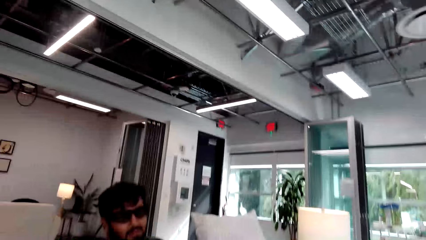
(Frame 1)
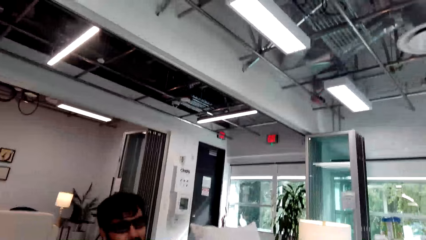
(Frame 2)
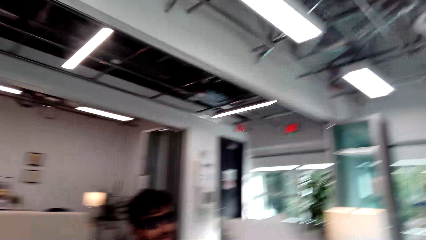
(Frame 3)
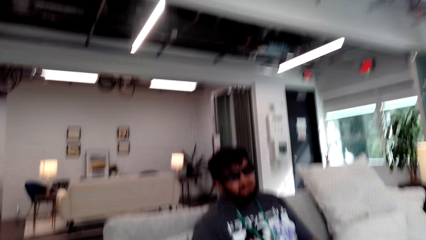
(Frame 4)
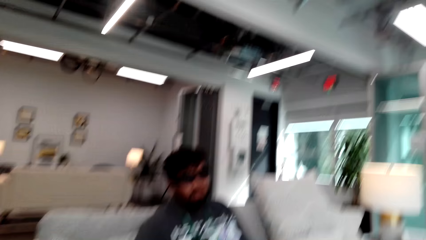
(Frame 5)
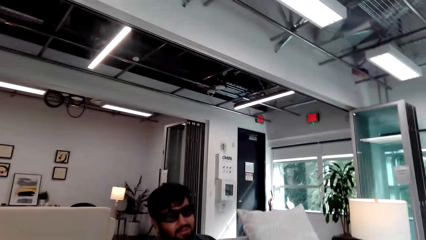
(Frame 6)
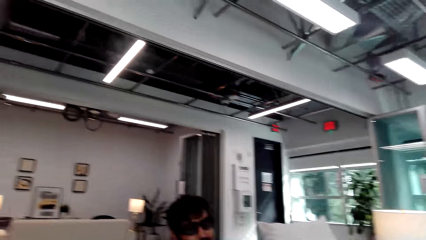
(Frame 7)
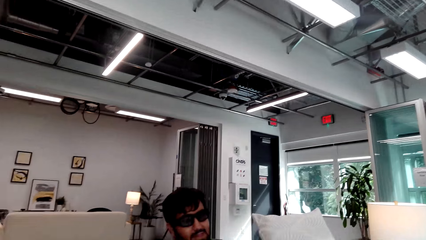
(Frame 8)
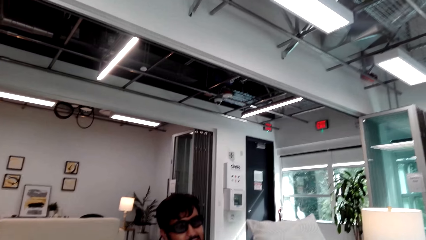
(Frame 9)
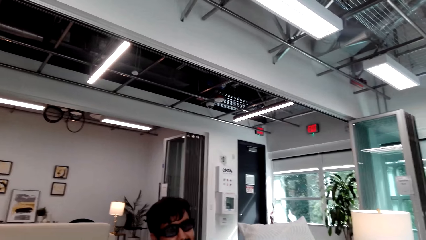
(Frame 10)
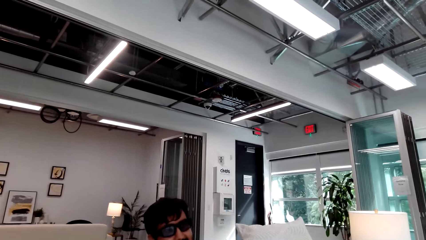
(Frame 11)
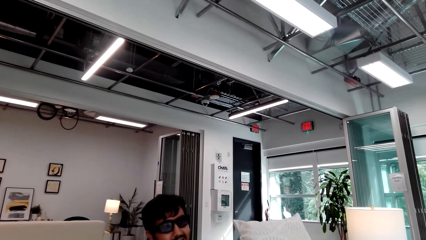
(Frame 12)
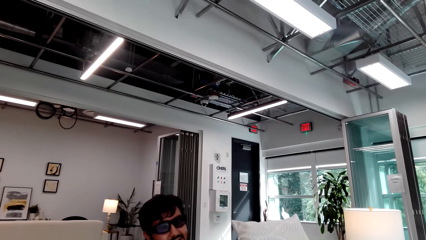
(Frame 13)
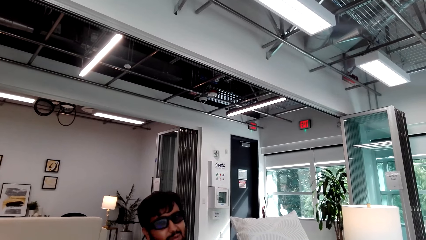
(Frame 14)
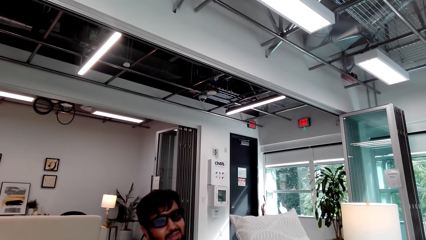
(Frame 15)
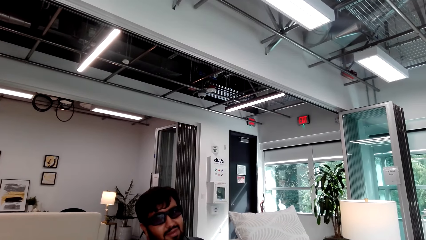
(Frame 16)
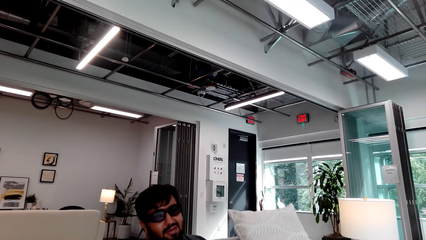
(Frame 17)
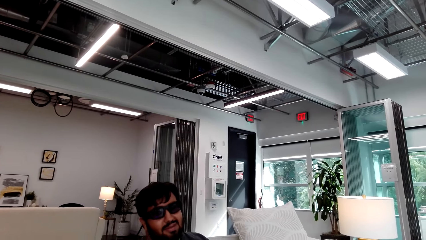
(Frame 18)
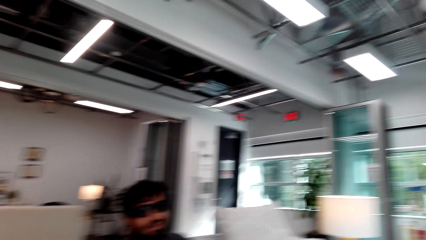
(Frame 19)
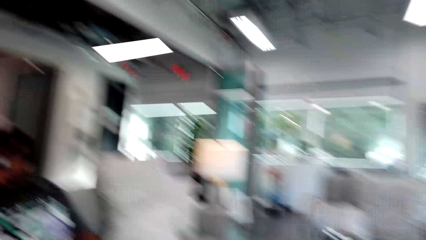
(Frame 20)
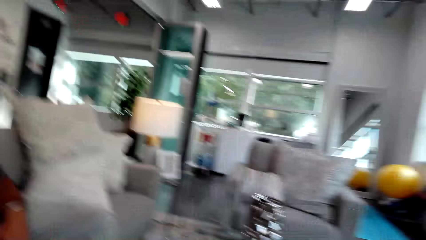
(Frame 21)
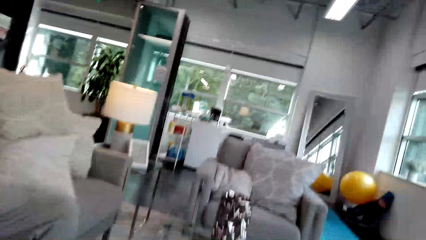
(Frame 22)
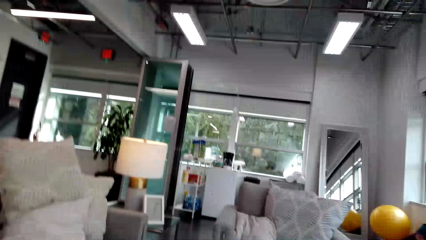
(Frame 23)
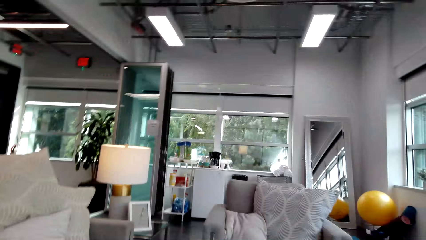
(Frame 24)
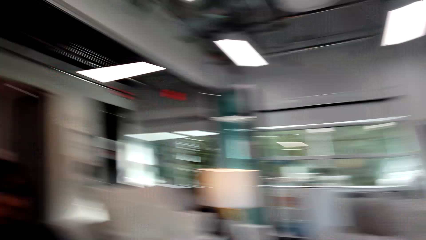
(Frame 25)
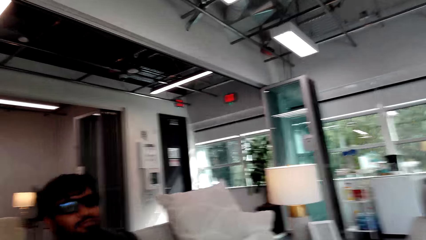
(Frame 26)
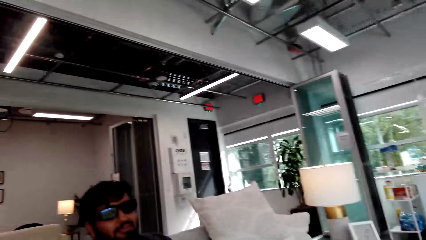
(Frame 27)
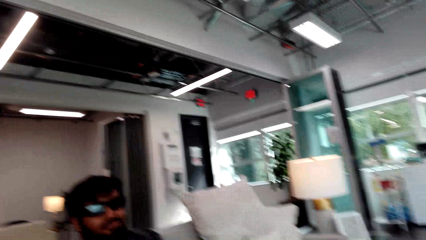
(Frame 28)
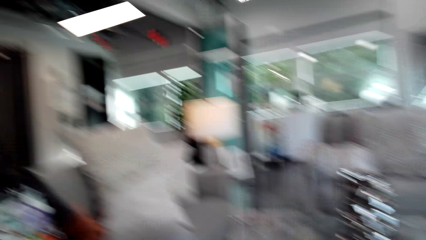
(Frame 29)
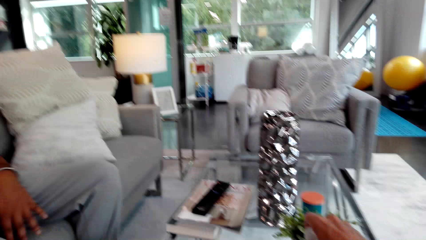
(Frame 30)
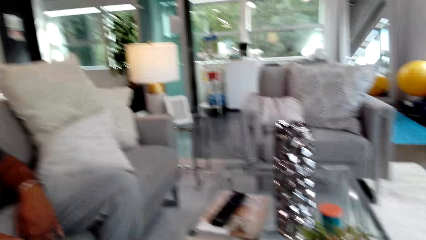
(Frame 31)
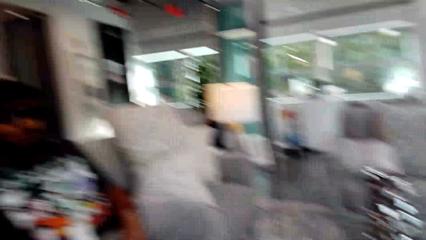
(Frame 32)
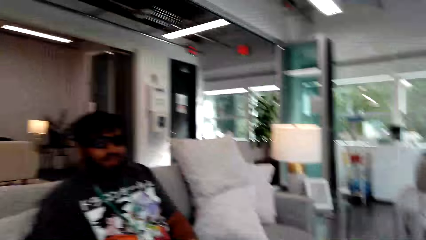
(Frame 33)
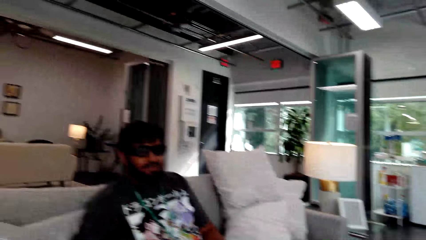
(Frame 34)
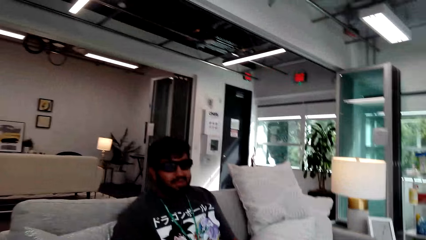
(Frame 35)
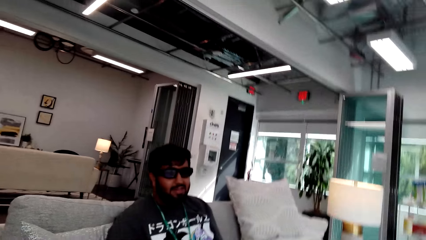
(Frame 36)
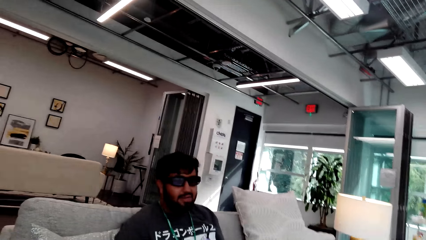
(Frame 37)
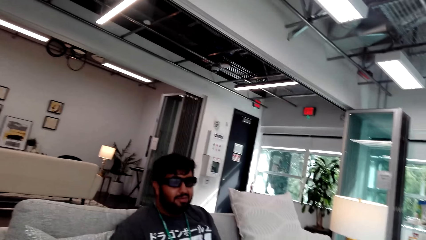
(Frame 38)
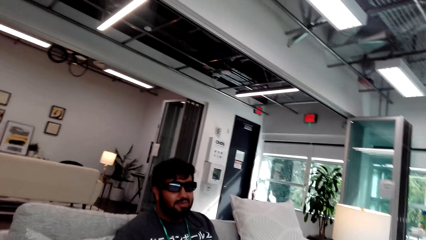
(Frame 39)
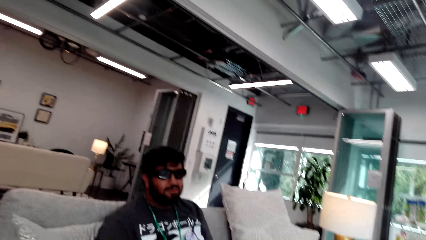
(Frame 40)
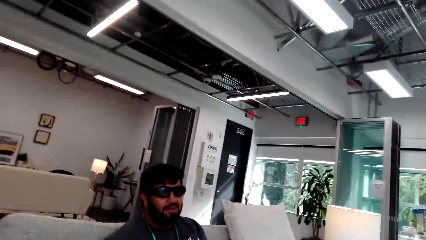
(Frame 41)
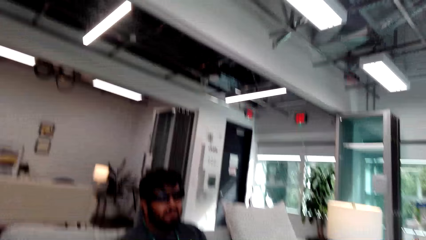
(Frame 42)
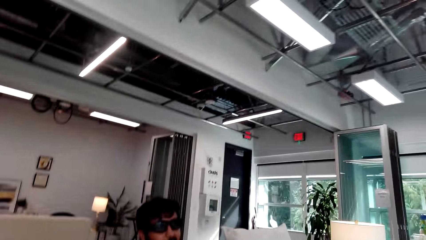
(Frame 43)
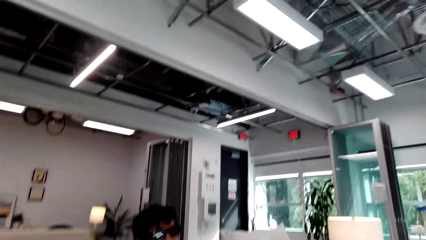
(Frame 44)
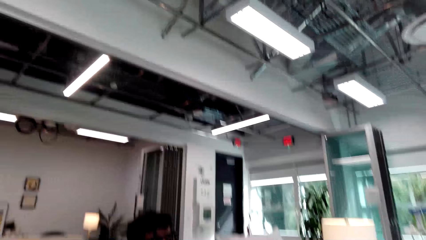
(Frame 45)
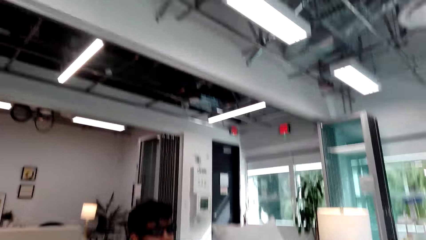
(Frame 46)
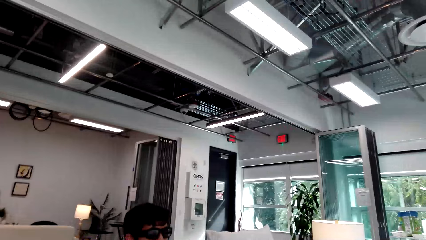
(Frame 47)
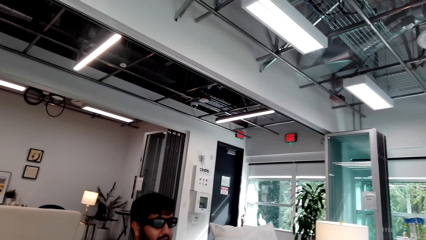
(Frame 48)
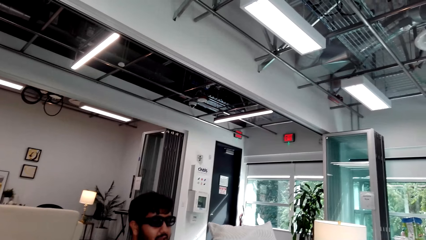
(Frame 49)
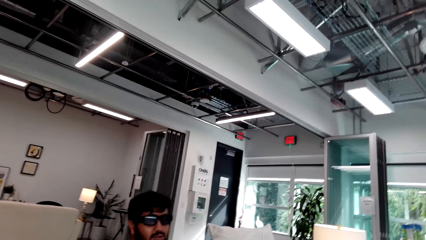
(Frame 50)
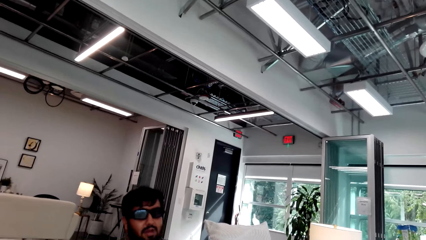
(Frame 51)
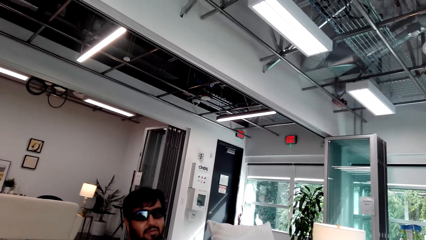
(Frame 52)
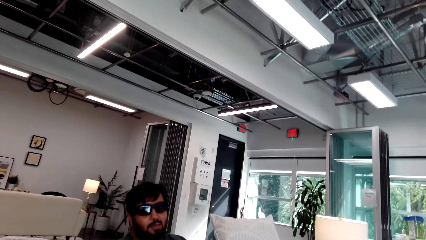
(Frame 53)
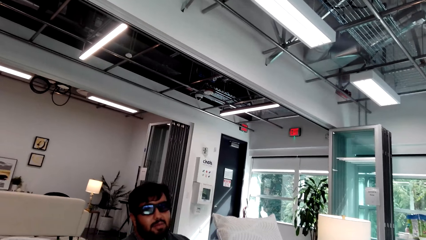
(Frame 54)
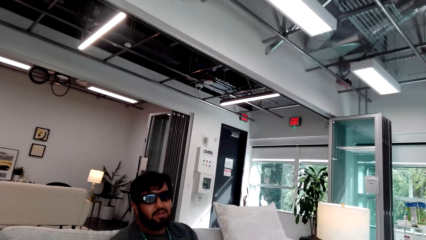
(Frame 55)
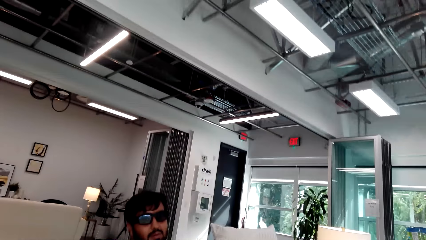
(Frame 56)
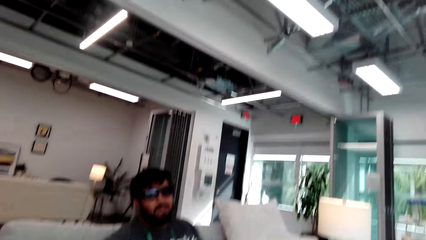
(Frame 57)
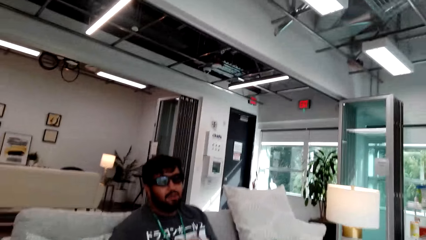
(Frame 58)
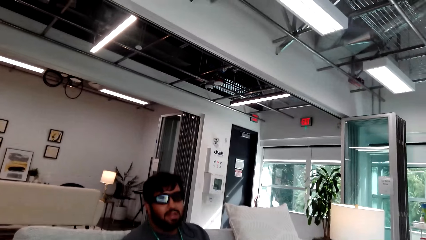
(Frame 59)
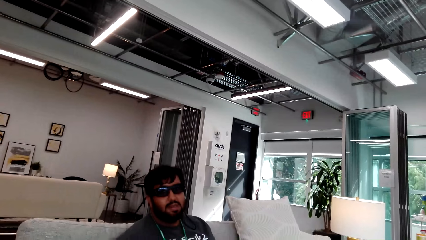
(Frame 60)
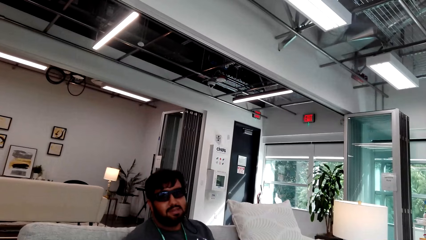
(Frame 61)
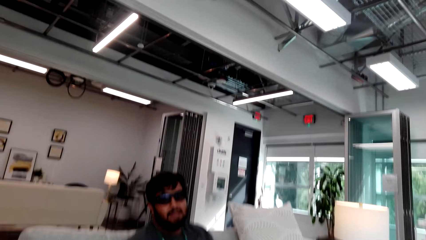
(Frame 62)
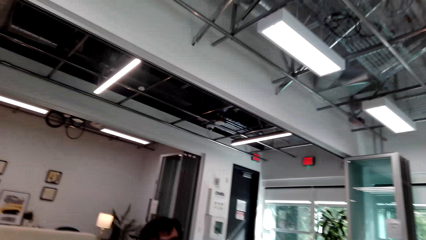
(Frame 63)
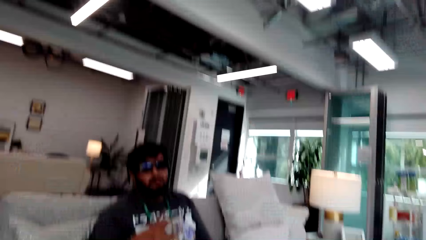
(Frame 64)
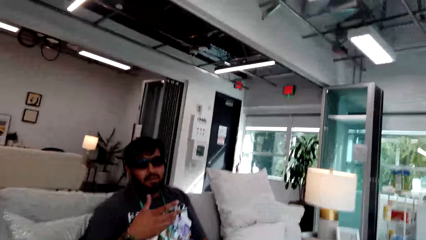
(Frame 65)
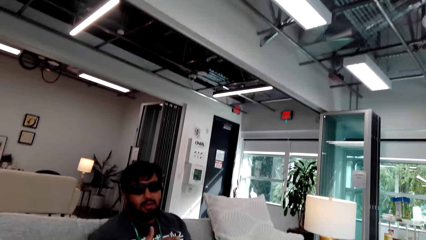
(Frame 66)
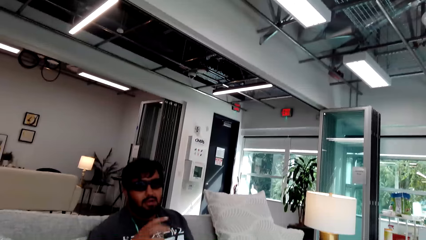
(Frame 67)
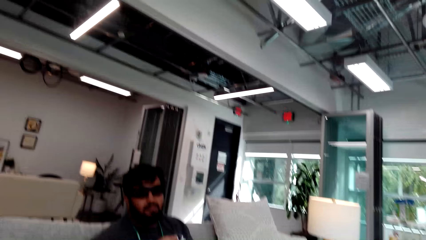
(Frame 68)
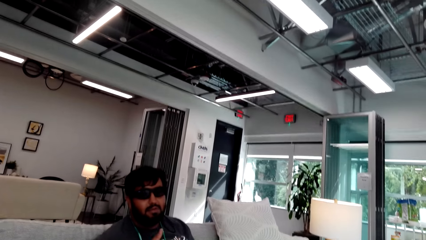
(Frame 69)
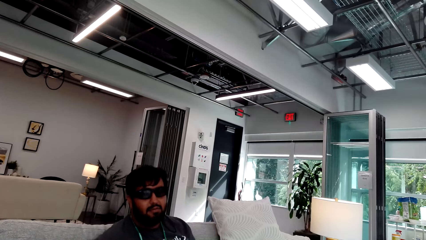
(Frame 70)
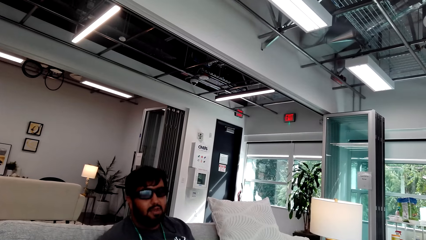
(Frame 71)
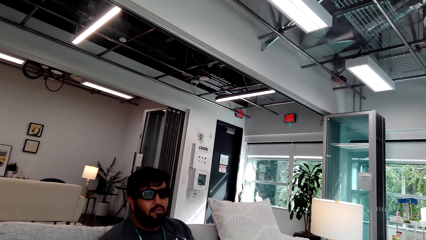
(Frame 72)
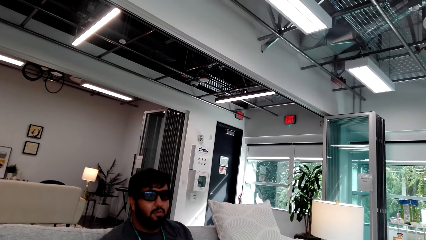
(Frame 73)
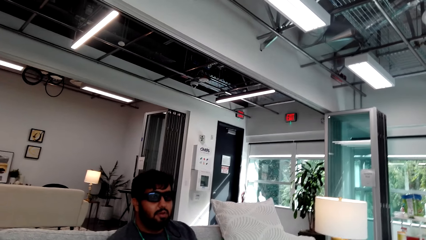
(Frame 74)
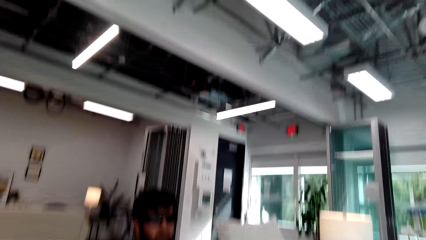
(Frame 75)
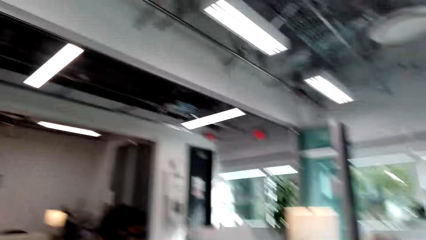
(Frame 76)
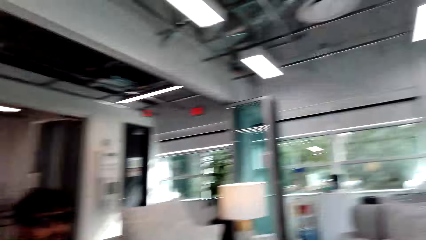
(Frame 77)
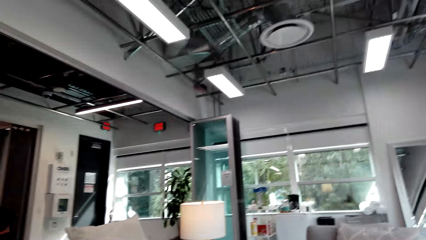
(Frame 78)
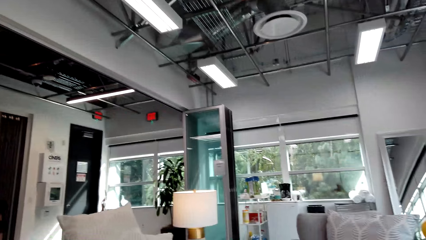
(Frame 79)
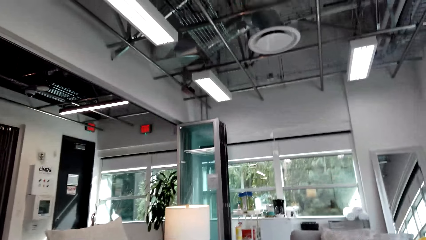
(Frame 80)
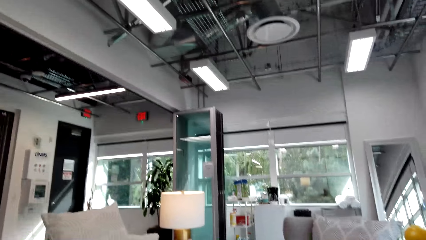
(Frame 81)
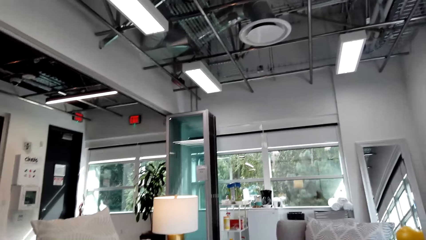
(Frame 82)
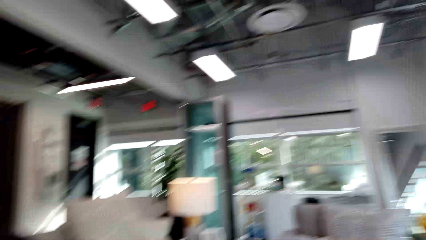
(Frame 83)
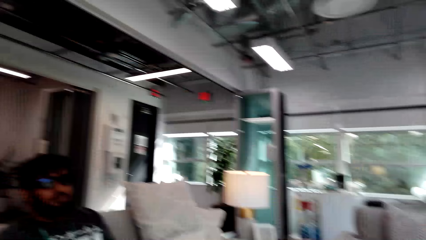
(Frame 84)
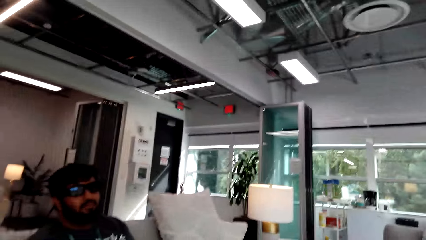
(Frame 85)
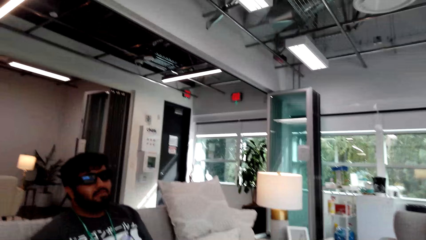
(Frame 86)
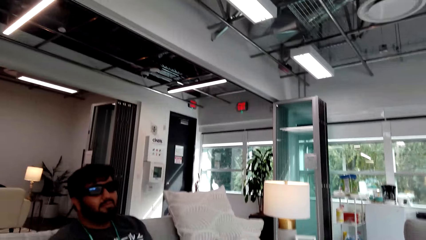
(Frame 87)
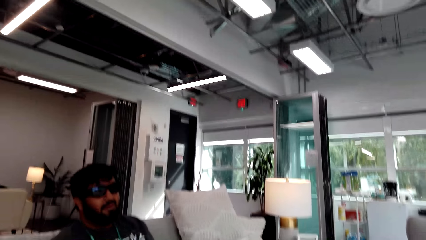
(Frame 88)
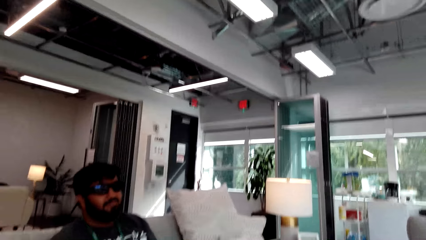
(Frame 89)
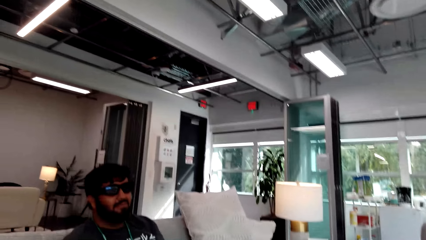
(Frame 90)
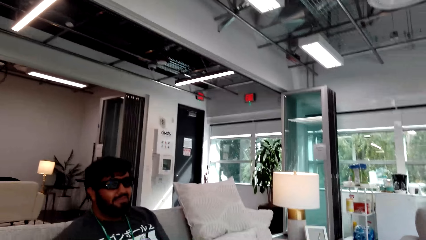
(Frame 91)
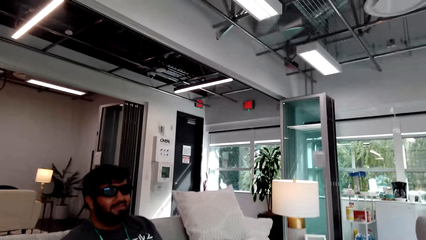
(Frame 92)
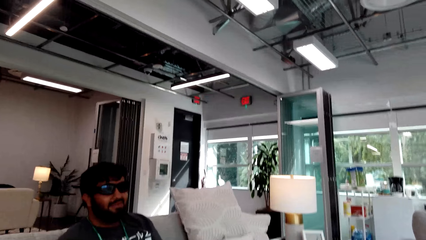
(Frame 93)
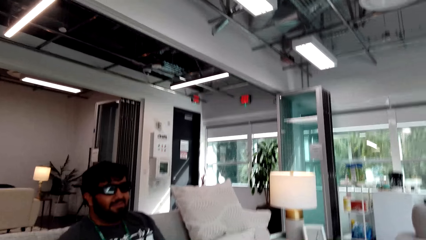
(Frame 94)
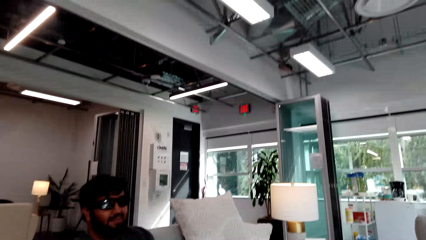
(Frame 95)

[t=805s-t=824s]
The camera wearer talks to a man. The man talks to the camera wearer. The man interacts with the camera wearer. The camera wearer talks to the man. The man talks to the camera wearer. The man talks to the camera wearer again. The camera wearer talks to the man. The man talks while using the hand. The camera wearer talks to the man.
